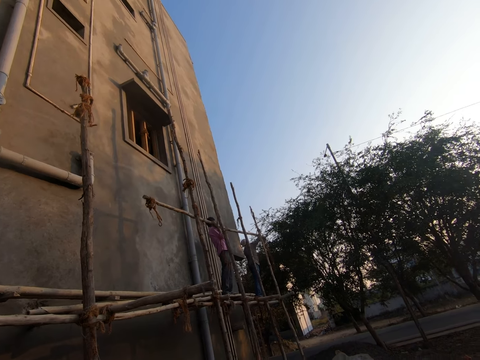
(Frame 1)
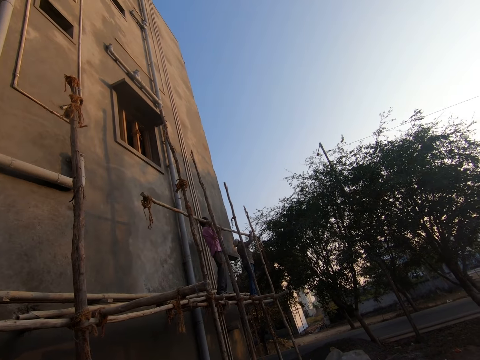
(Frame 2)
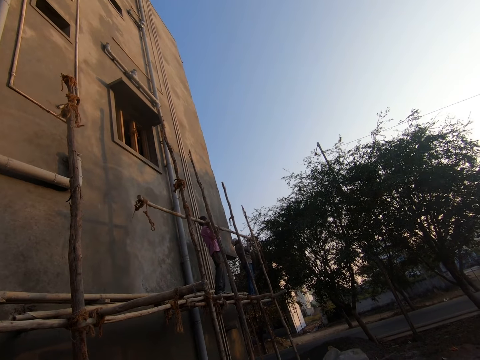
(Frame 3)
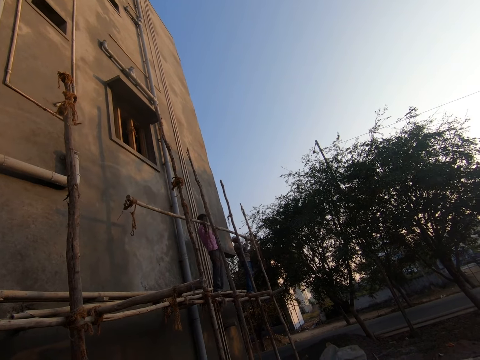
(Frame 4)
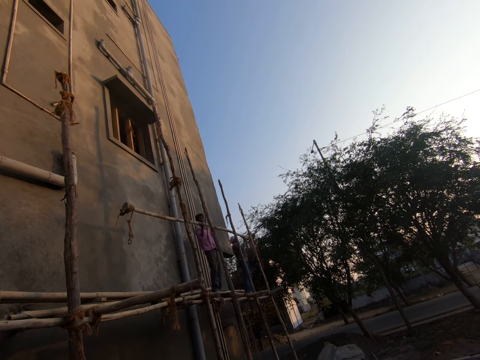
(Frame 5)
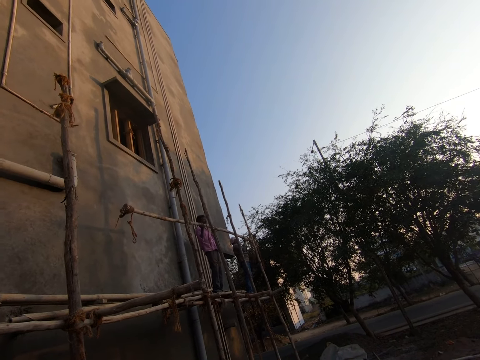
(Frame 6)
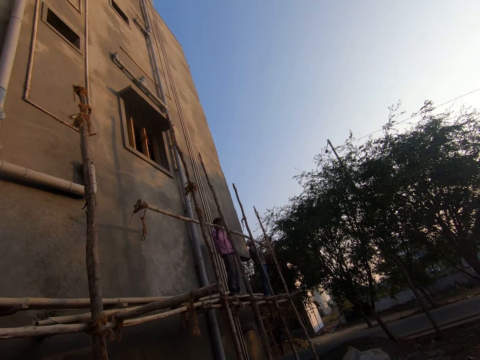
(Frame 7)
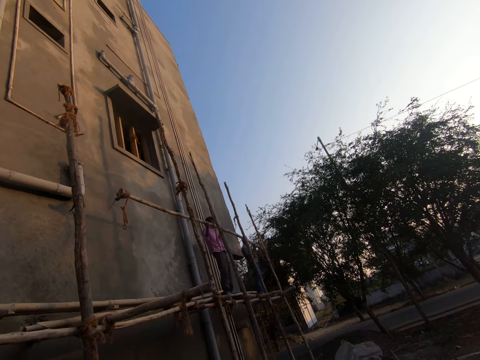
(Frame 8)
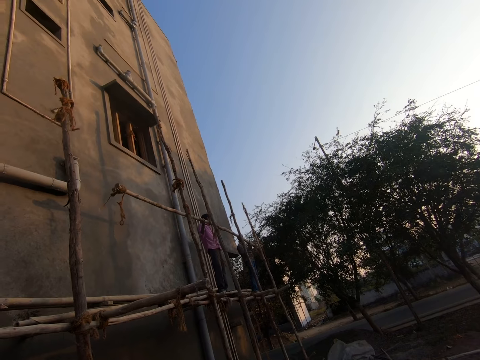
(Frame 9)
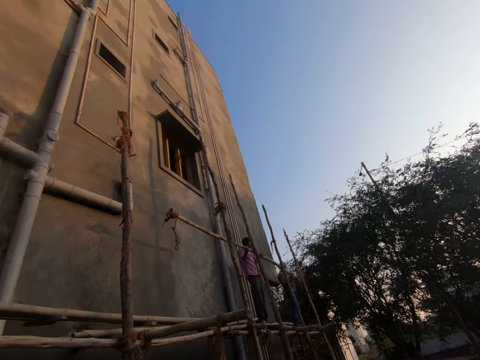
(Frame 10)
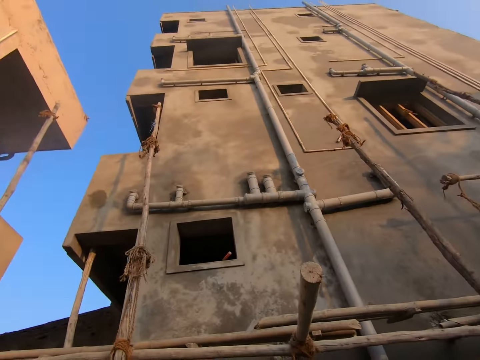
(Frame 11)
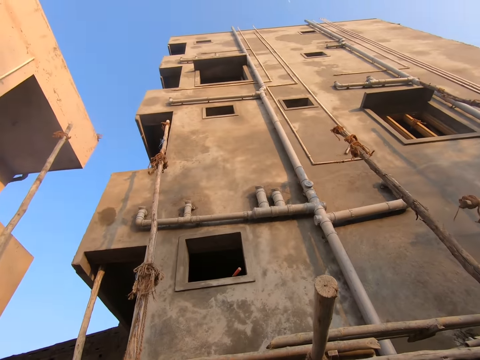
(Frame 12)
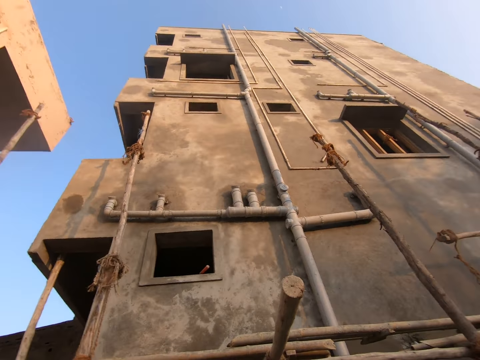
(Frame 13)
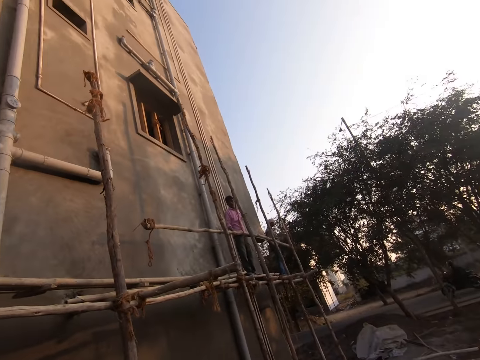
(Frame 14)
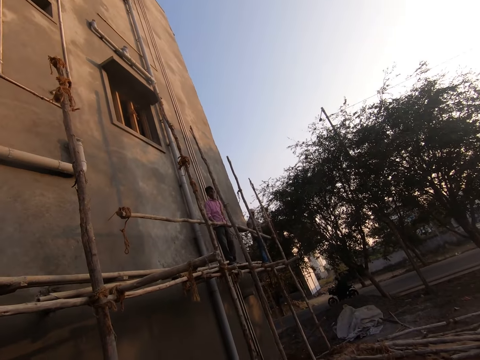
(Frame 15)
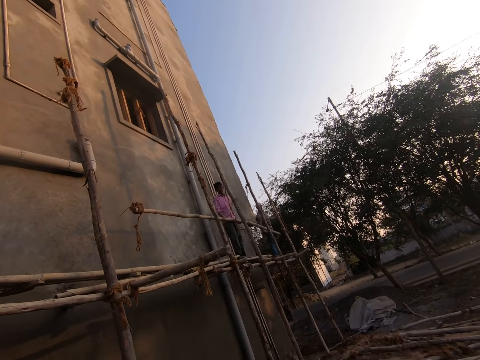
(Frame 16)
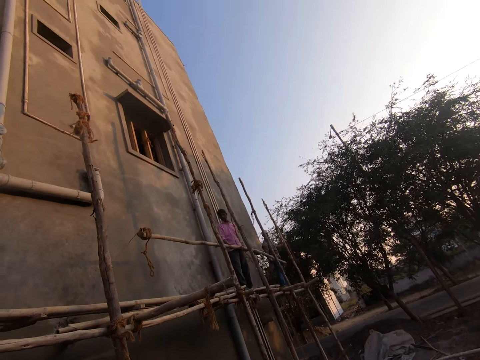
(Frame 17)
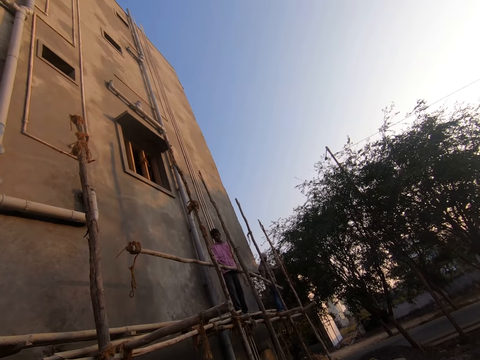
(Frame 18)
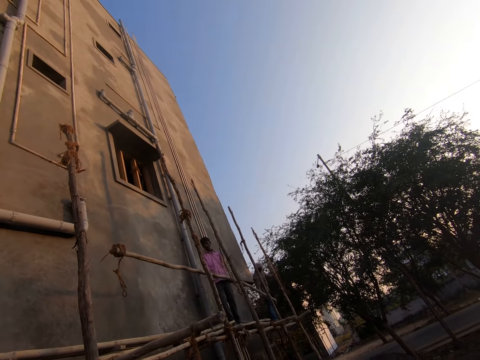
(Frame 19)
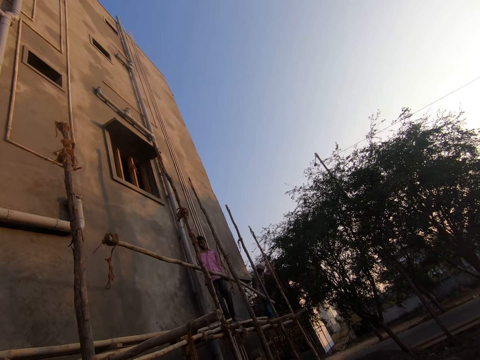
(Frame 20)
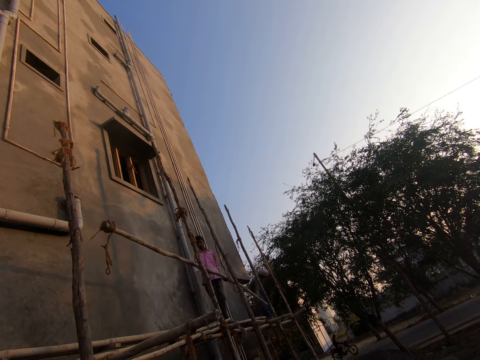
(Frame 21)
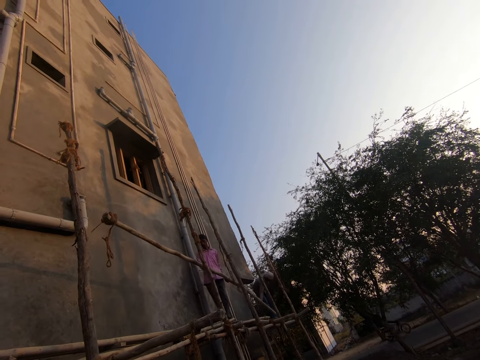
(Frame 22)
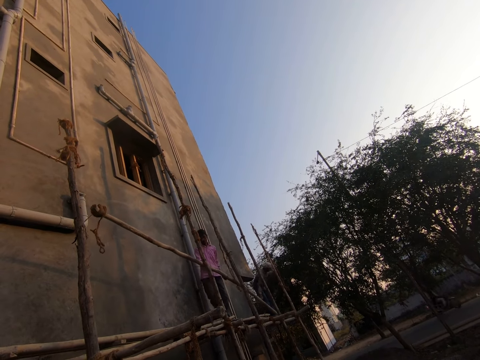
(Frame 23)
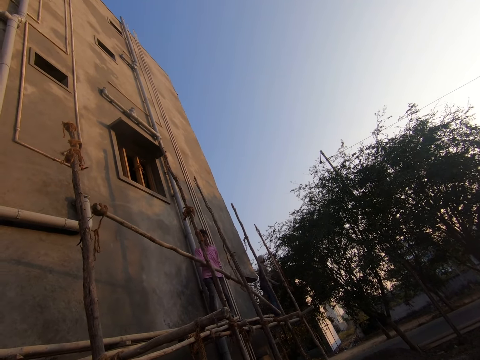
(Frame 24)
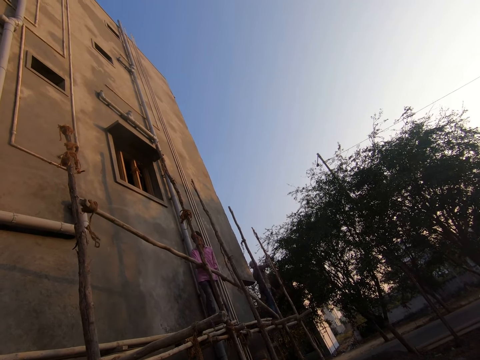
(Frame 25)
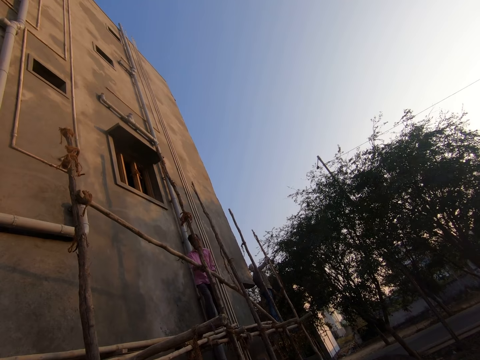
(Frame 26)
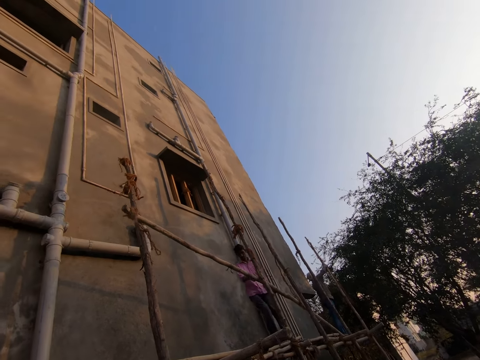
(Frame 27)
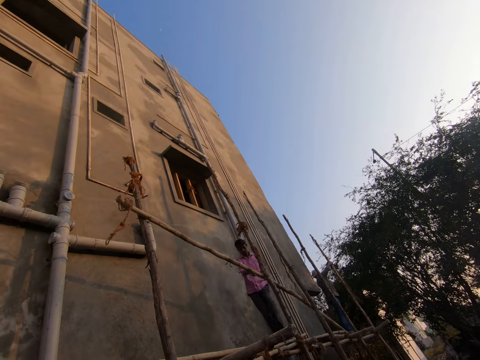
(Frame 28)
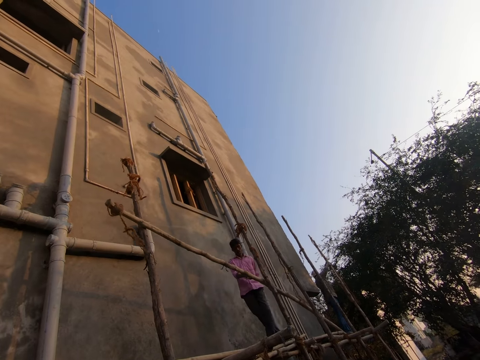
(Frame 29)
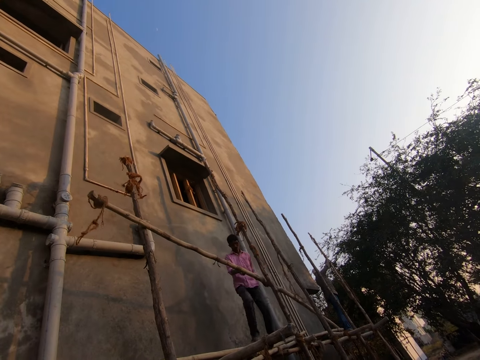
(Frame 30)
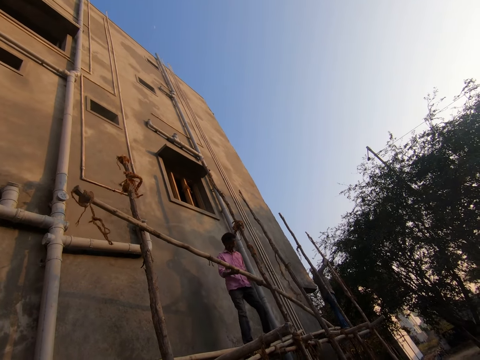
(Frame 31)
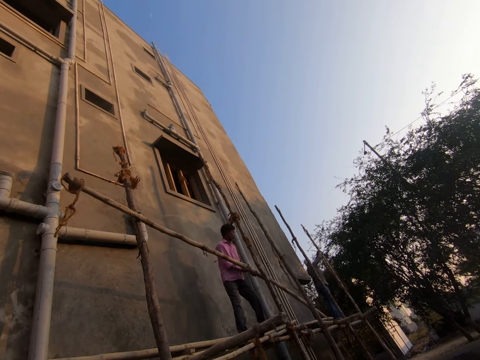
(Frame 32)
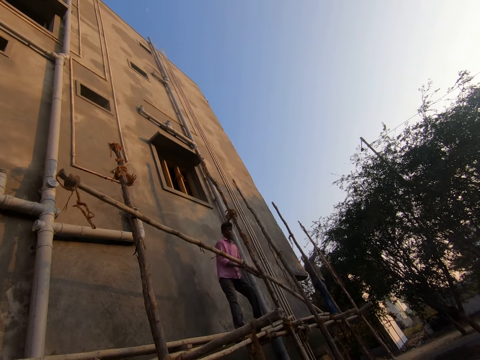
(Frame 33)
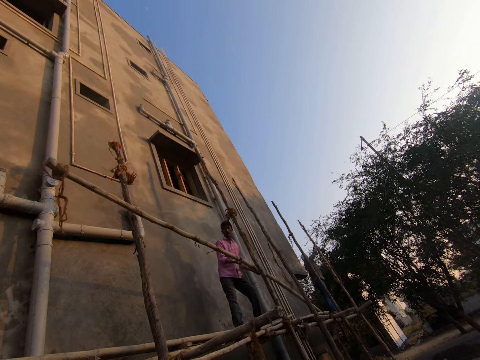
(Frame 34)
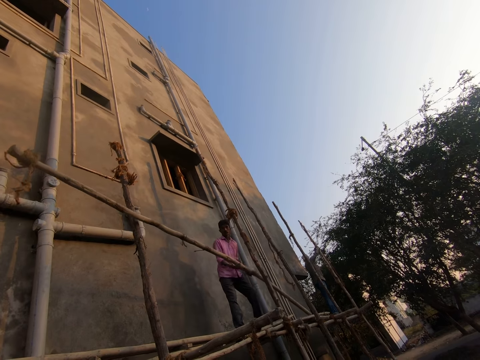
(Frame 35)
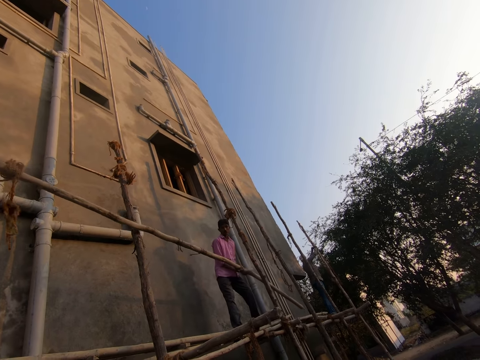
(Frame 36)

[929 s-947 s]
The camera wearer looks around the area. A male moves with the construction pole. Another male adjusts the construction pole. The first male moves with the construction pole.

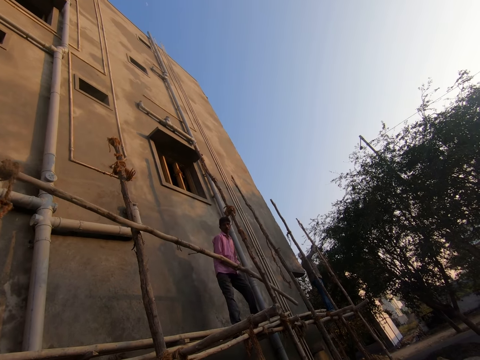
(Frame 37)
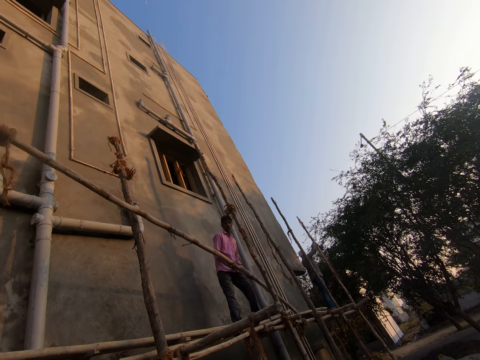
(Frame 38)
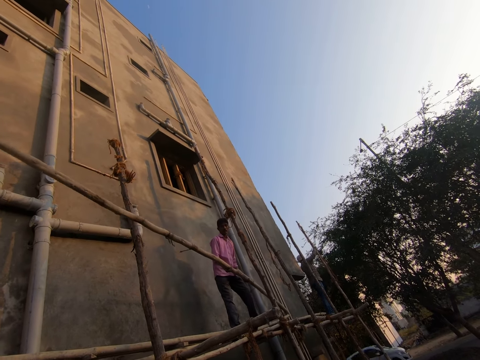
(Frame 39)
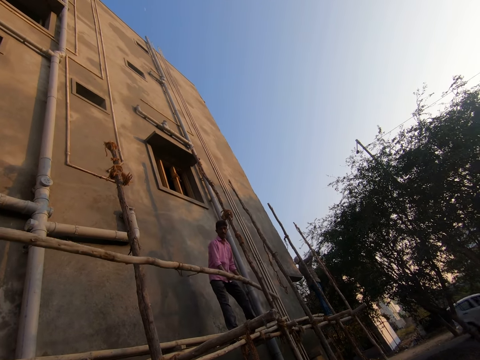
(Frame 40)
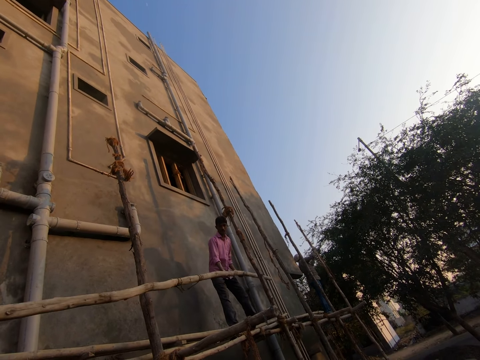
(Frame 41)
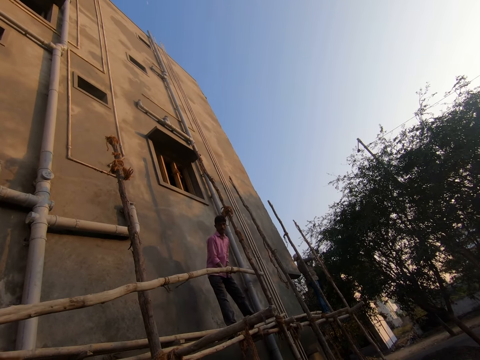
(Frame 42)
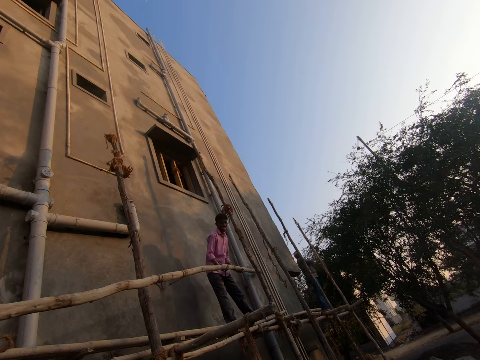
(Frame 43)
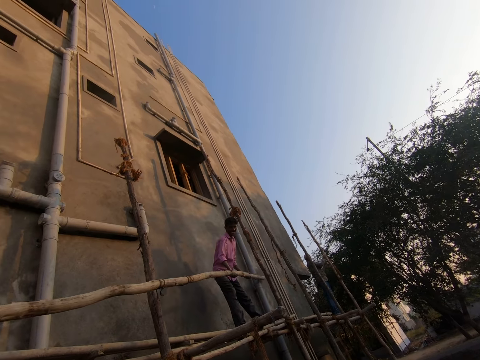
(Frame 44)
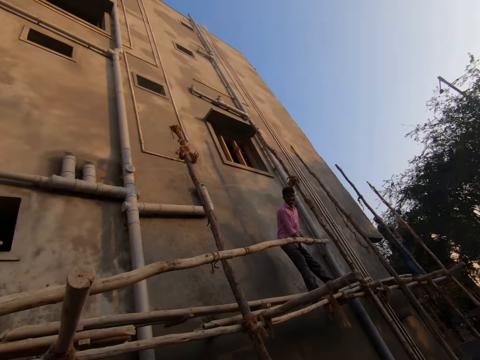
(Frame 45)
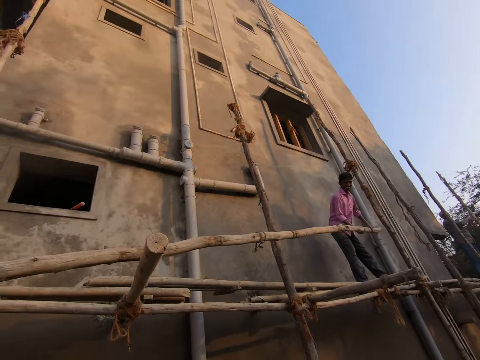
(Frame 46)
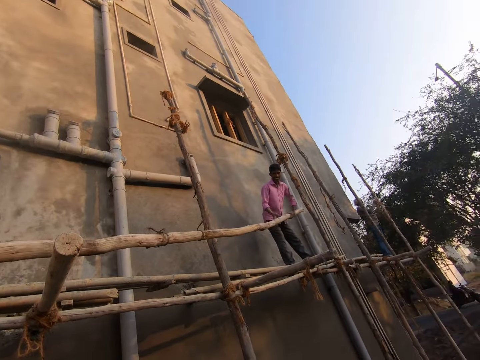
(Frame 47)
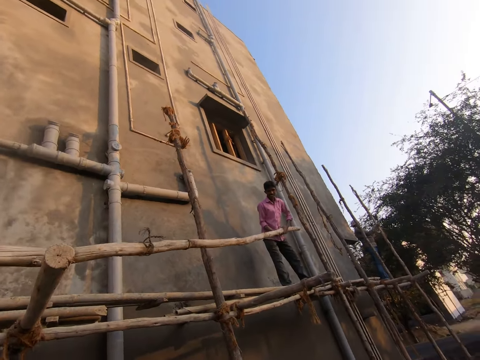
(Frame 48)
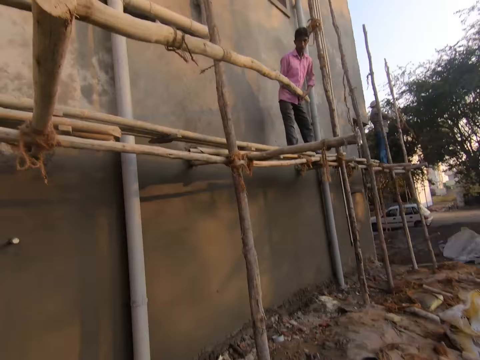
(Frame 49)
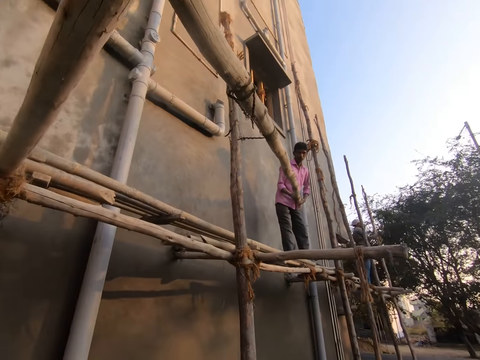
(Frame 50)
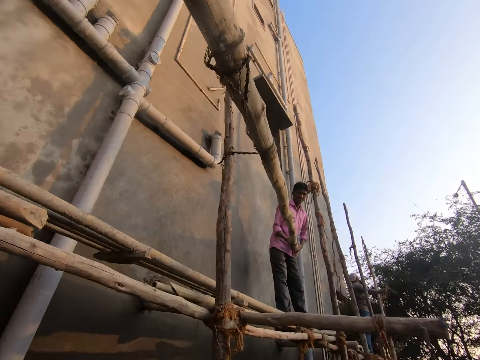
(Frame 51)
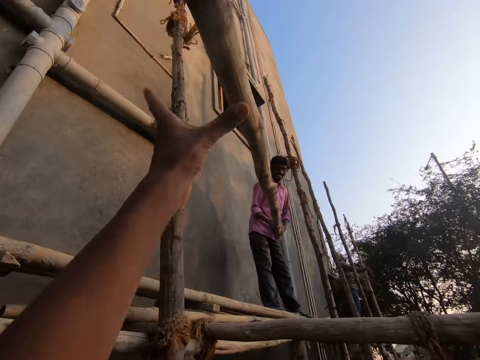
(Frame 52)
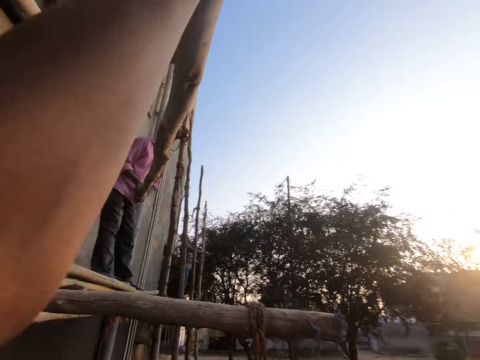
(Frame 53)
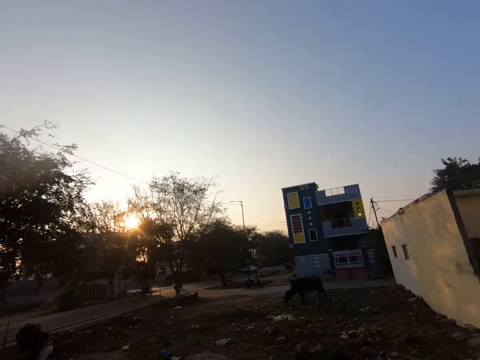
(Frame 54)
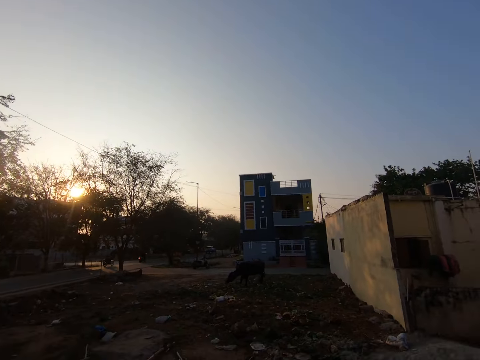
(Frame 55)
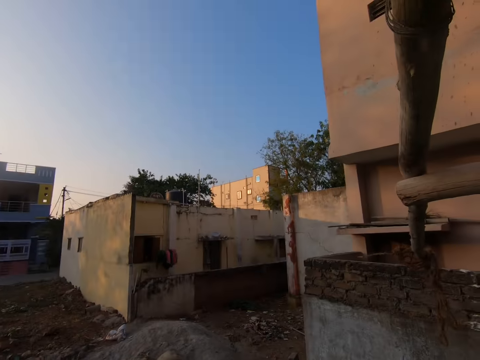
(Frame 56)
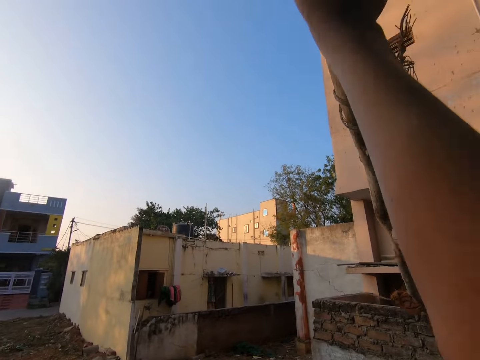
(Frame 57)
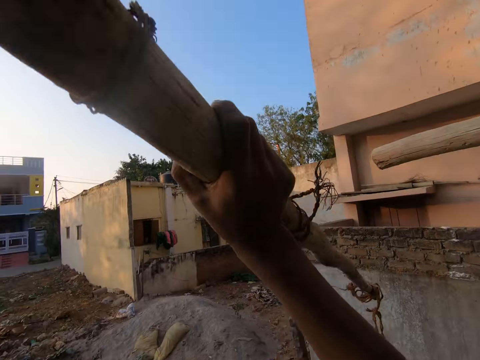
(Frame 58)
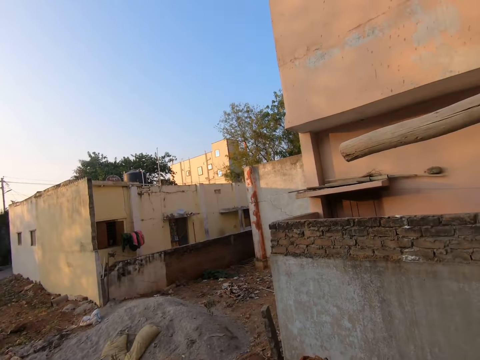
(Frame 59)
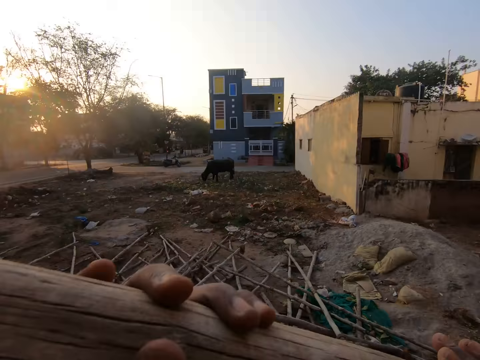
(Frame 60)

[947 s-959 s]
The camera wearer converses with a male. They take a pole from the male at the construction site. They hold the construction pole. They pull the construction pole.
